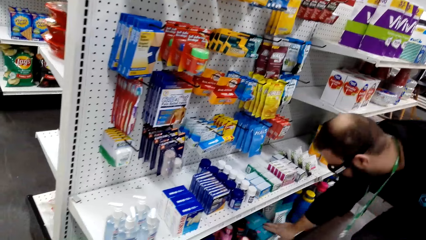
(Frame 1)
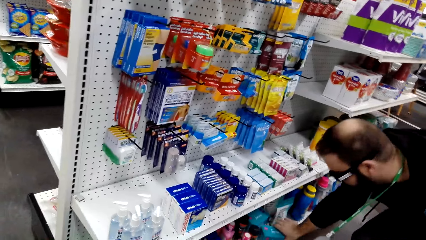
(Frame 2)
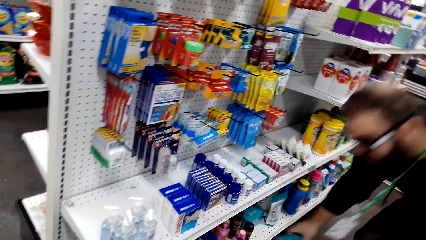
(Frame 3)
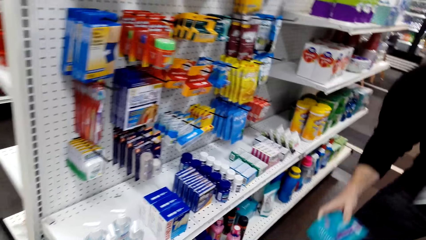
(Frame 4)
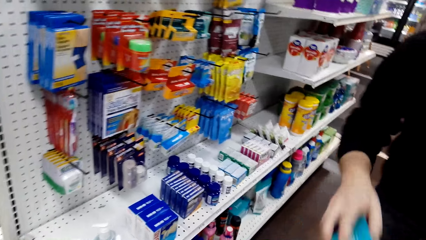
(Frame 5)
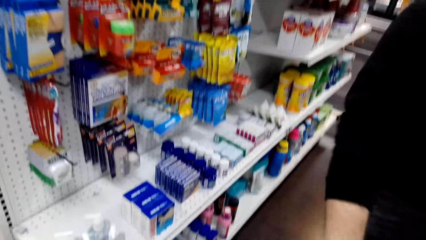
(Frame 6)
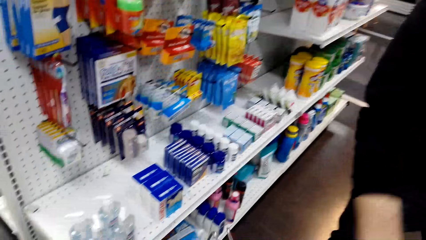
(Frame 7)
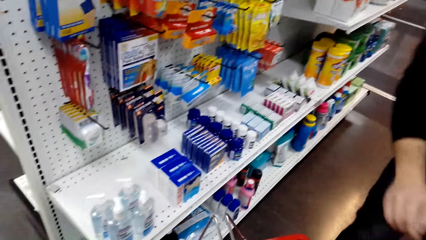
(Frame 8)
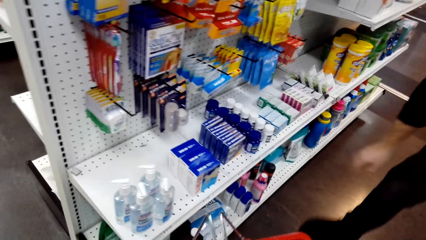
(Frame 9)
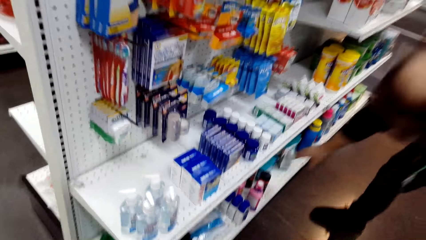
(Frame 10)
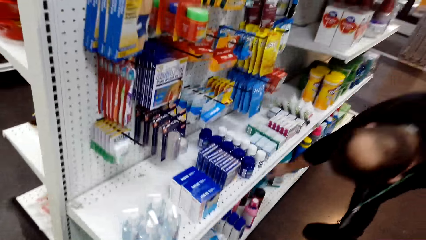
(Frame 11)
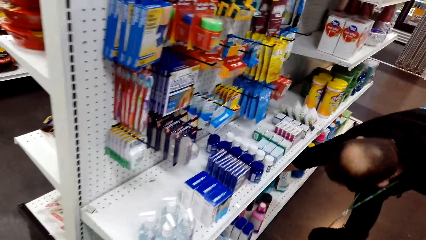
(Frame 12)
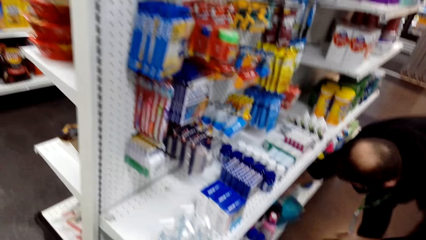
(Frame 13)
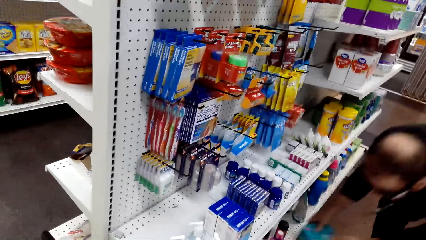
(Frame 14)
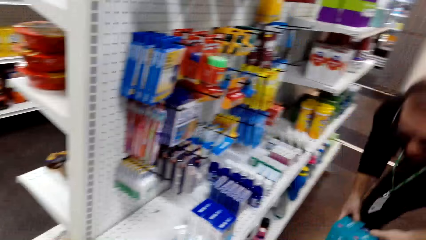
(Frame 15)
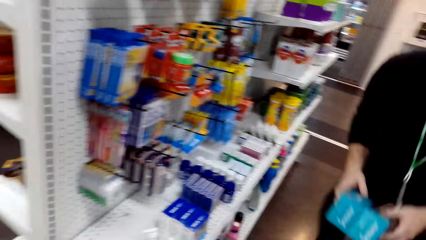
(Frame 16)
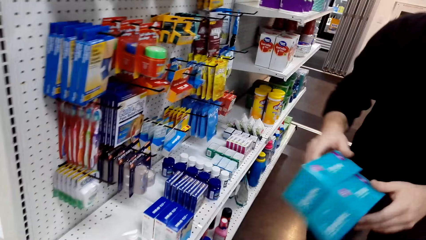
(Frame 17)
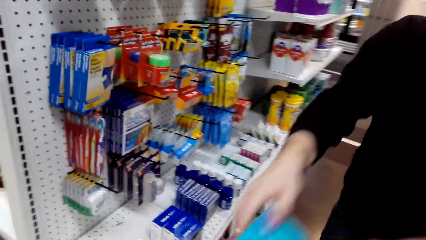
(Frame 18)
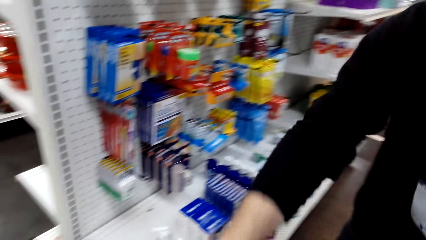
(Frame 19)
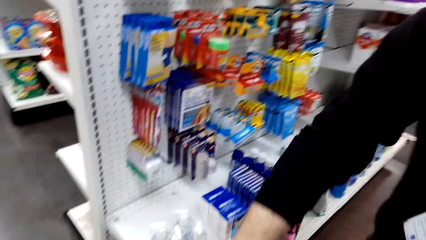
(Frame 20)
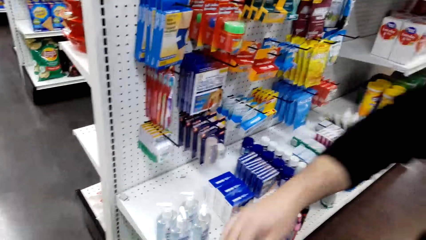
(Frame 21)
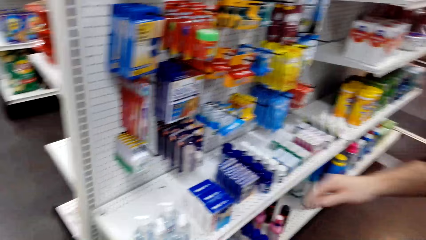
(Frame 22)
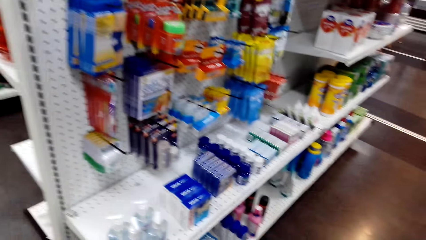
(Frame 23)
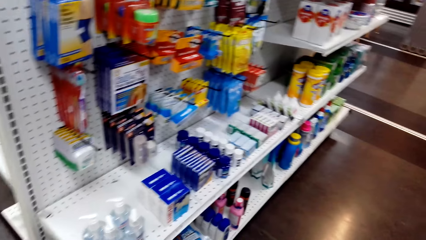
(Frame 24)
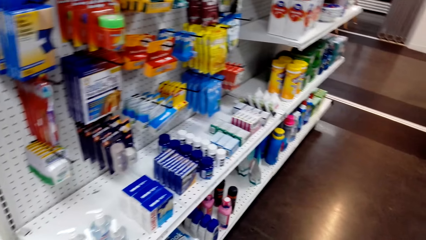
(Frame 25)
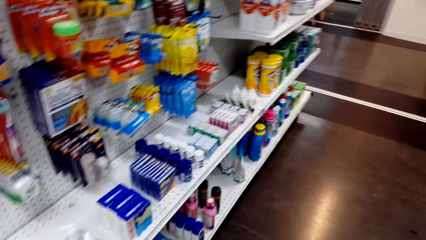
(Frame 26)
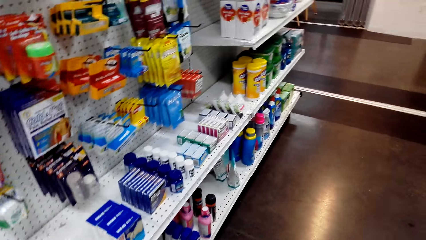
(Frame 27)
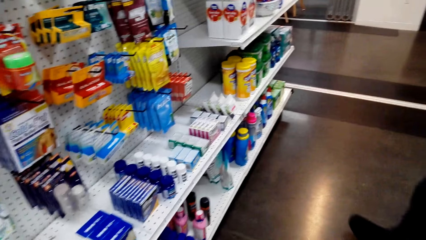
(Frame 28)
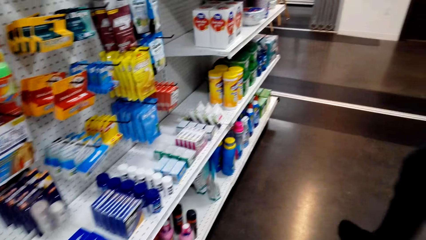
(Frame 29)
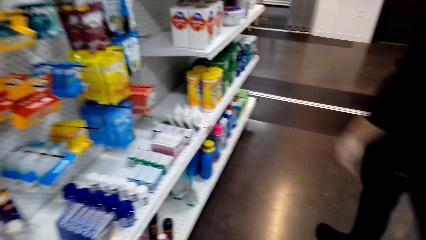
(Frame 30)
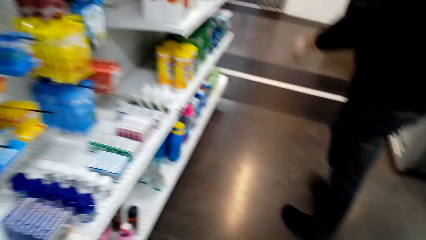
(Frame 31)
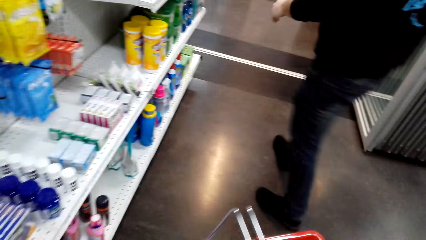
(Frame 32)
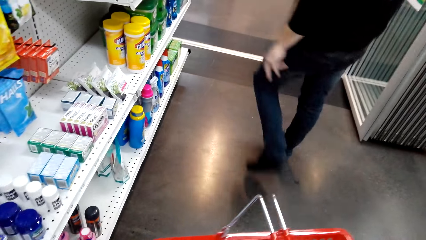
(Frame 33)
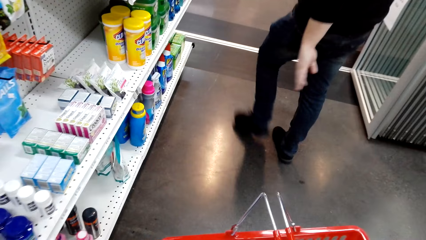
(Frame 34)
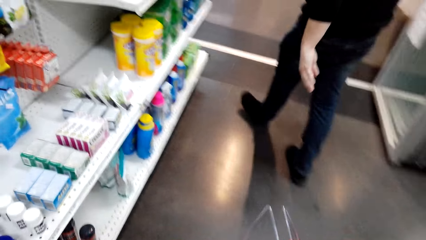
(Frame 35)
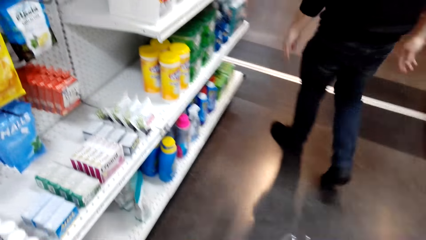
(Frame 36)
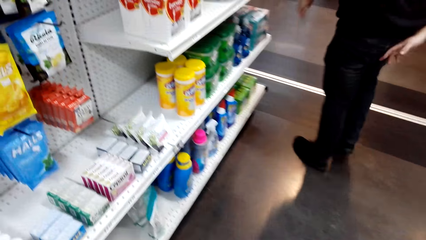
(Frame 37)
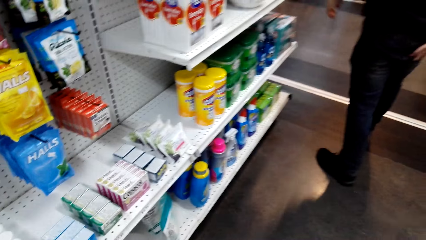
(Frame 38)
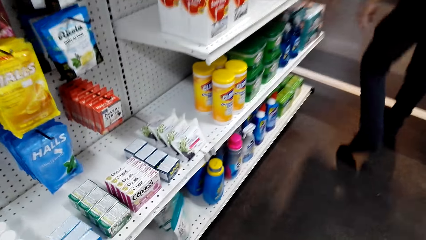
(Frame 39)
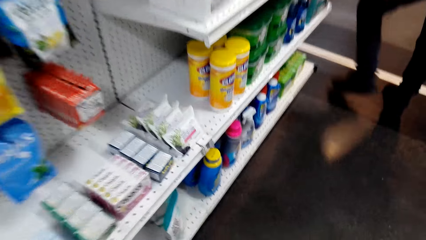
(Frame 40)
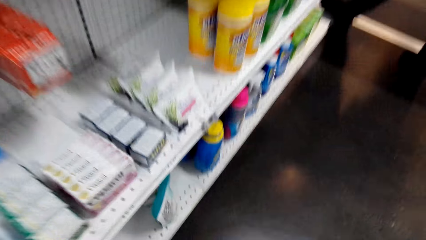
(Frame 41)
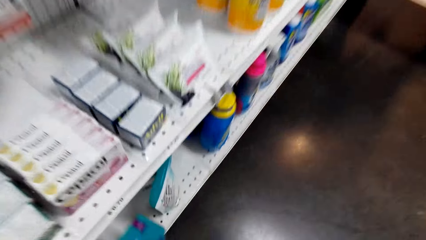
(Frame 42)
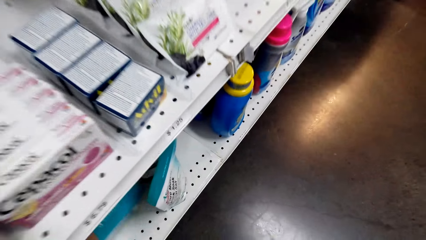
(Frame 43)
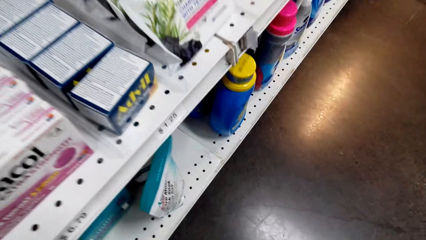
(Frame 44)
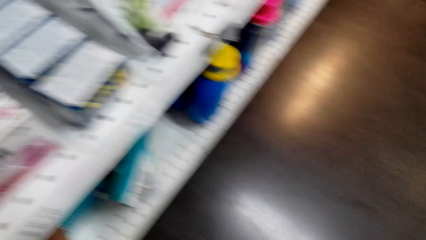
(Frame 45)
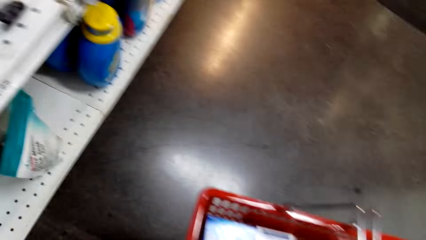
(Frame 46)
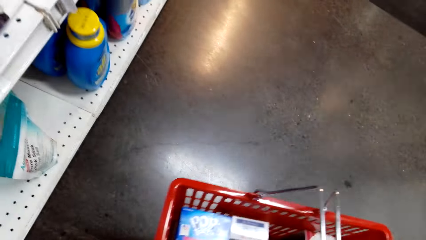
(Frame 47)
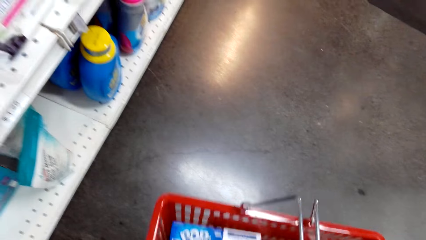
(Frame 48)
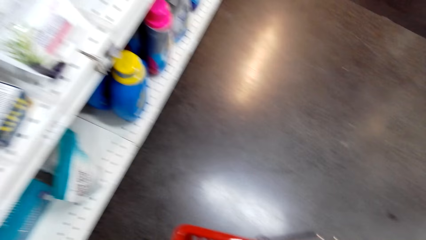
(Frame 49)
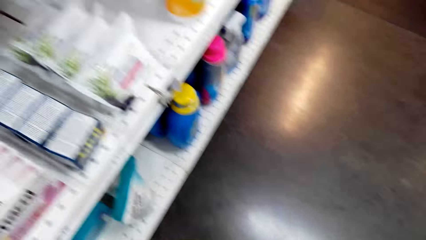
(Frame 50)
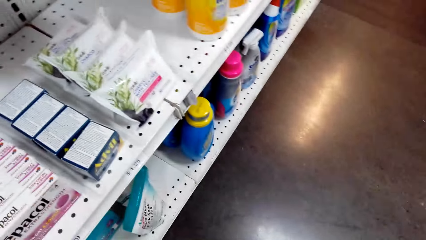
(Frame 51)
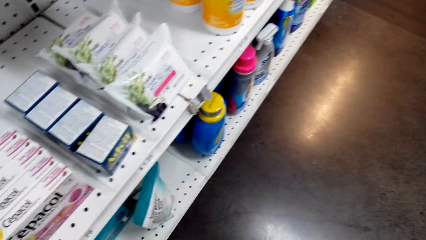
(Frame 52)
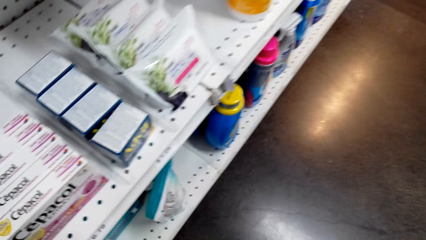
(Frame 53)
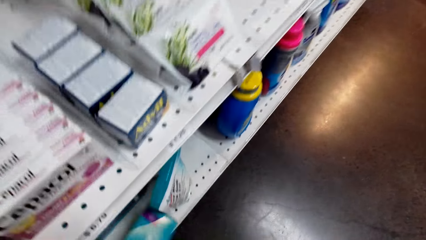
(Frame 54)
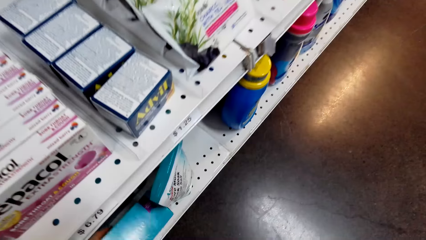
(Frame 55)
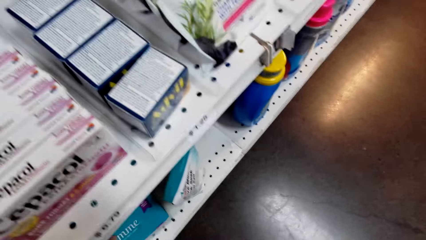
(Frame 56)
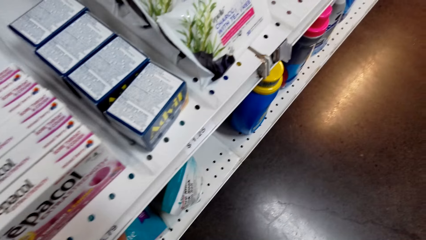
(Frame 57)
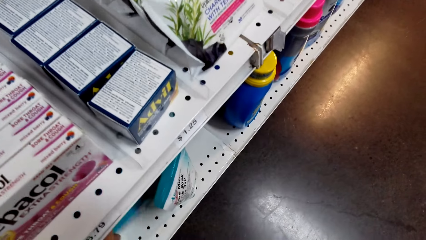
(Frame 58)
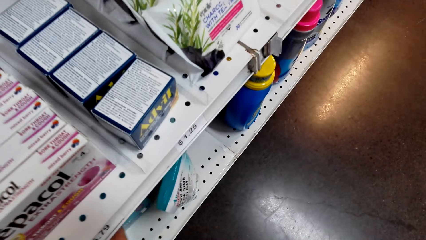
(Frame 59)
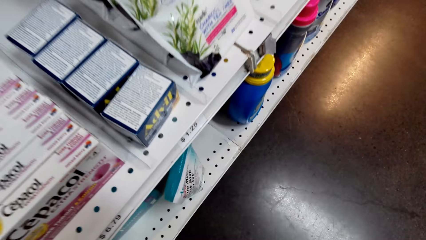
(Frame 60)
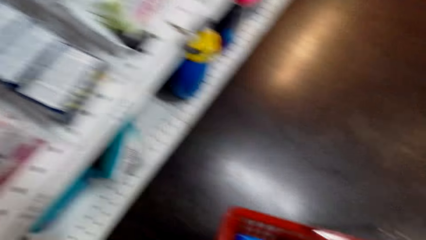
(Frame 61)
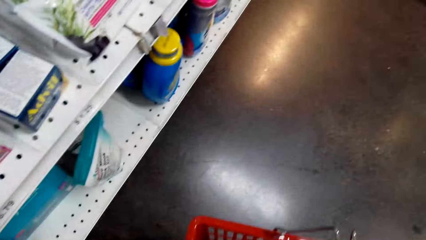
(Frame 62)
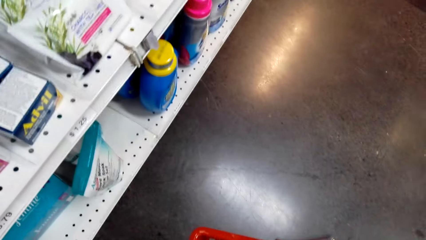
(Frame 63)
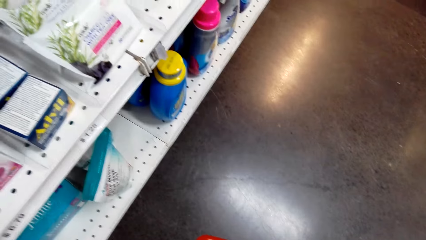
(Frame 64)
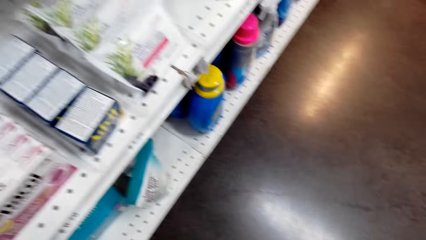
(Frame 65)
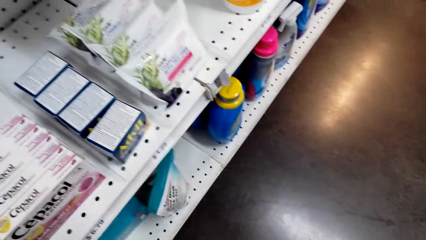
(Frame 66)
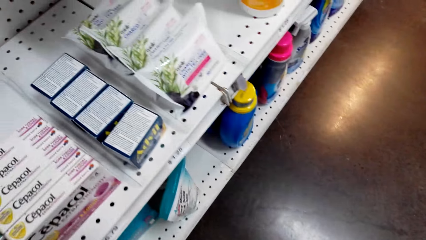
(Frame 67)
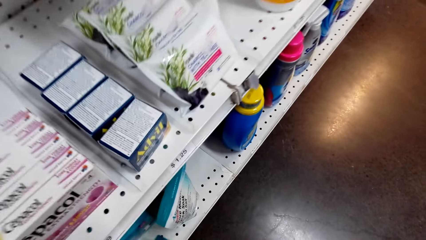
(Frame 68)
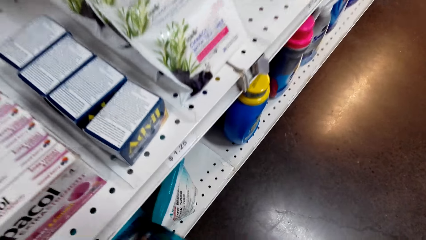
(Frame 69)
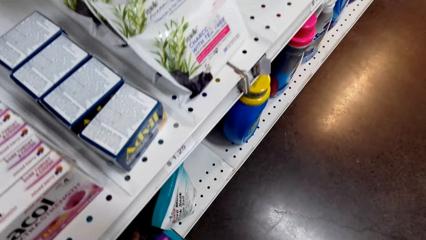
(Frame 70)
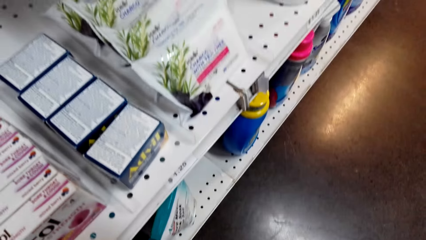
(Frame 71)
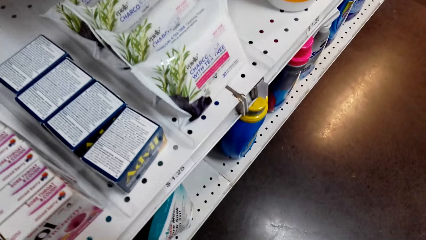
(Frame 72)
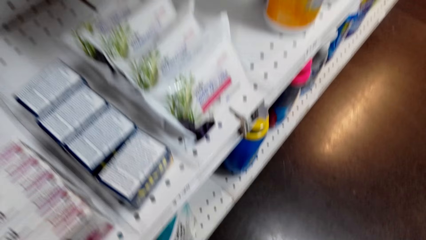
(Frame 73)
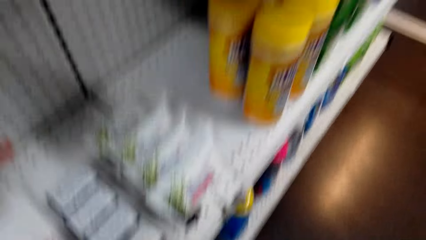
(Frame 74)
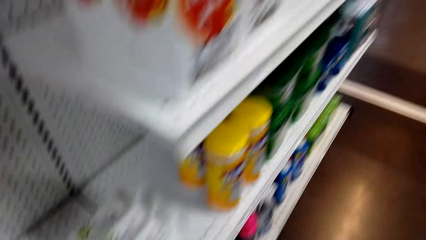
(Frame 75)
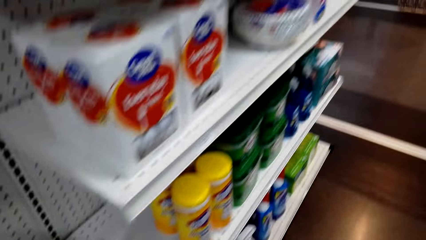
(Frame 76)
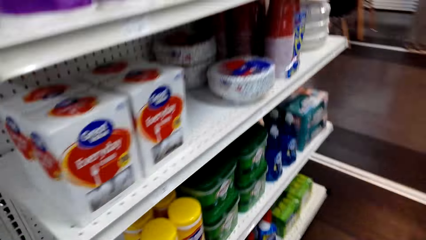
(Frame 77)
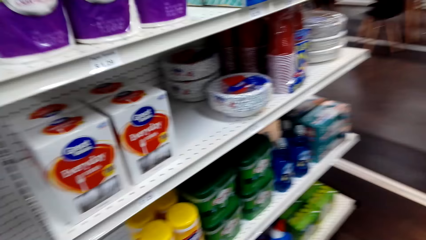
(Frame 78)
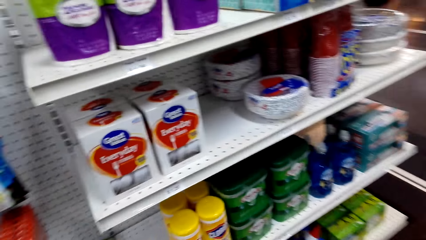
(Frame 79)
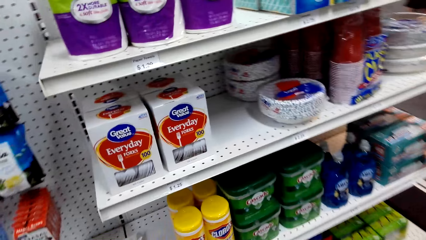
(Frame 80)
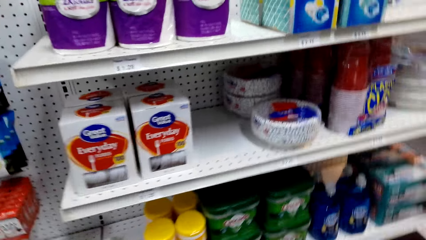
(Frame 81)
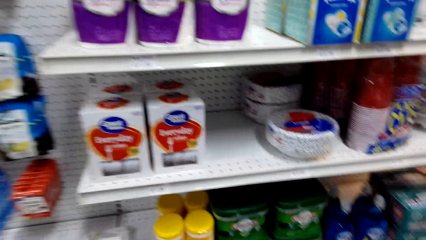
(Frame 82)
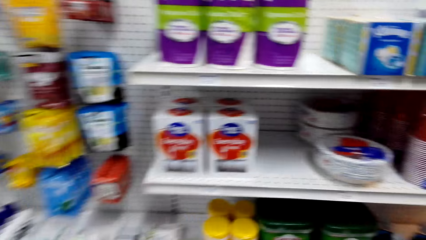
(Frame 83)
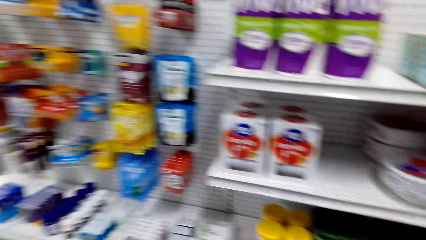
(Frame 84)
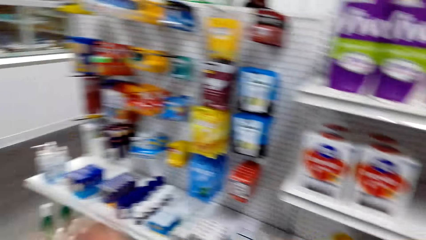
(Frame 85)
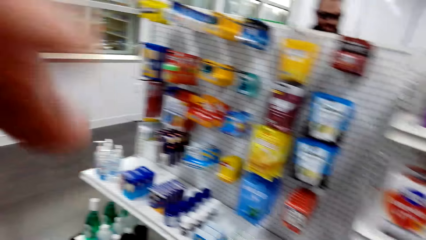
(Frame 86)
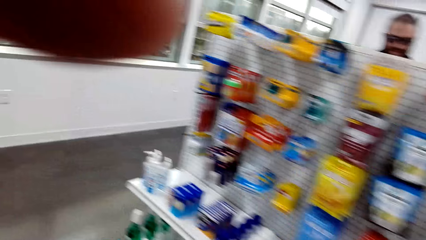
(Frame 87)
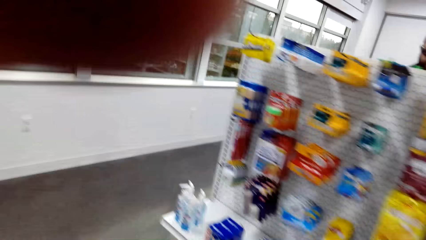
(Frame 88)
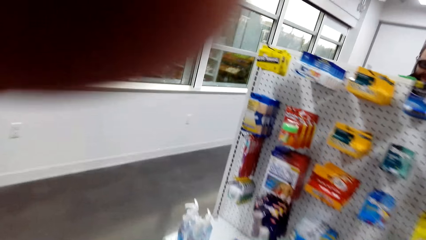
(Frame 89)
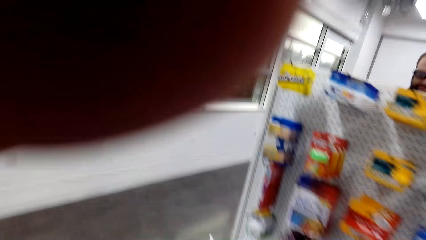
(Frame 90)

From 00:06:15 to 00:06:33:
A man picks something. The camera wearer moves around. The man puts something in the basket, picks something, puts something in the basket, and moves around. The camera wearer puts a box on the store shelf. They dialog with a person. They look around the store shelf and move around.
